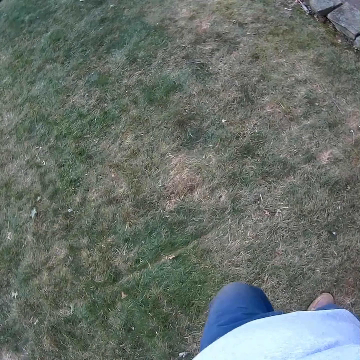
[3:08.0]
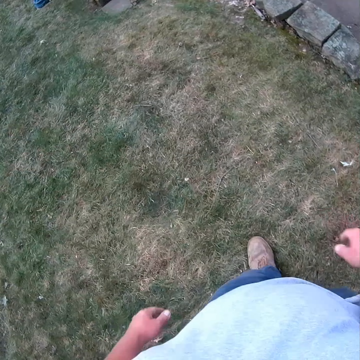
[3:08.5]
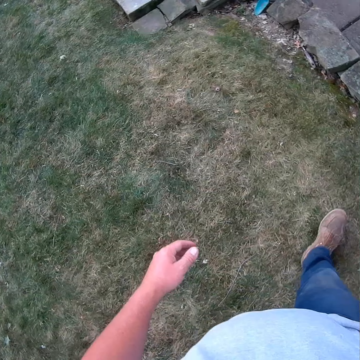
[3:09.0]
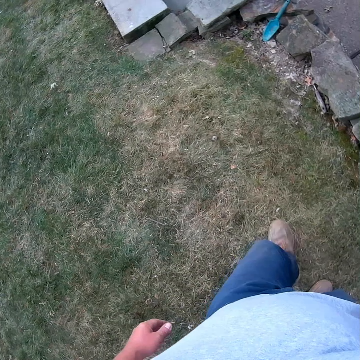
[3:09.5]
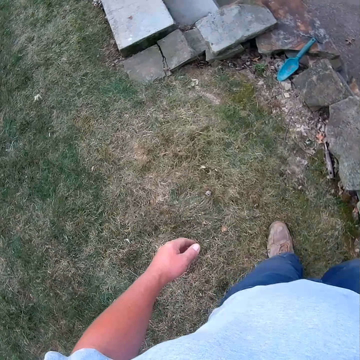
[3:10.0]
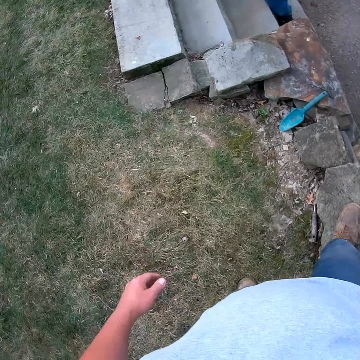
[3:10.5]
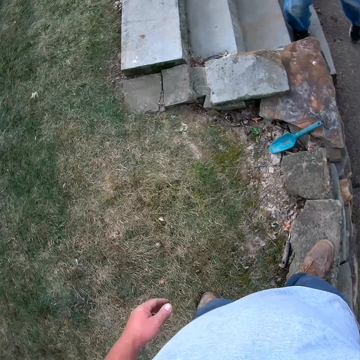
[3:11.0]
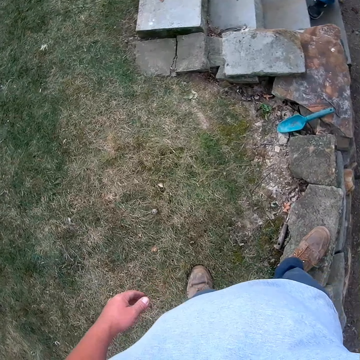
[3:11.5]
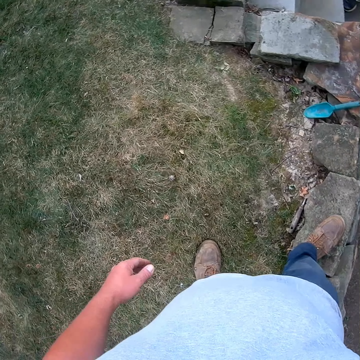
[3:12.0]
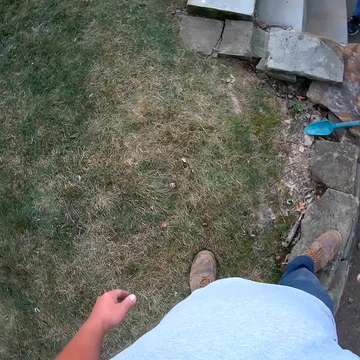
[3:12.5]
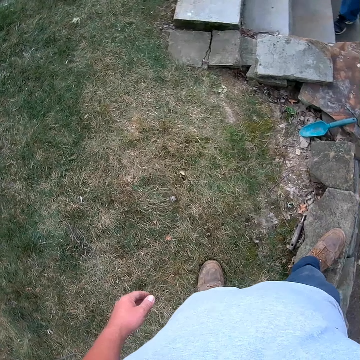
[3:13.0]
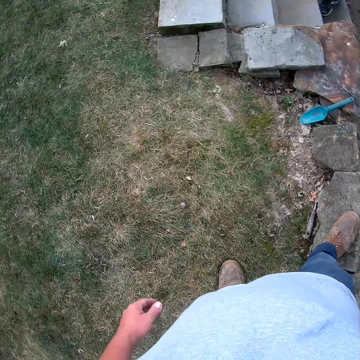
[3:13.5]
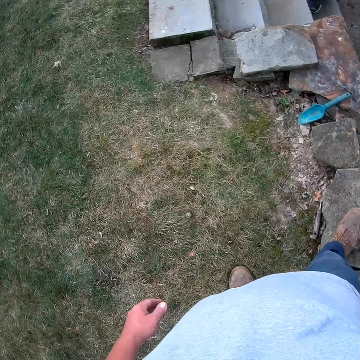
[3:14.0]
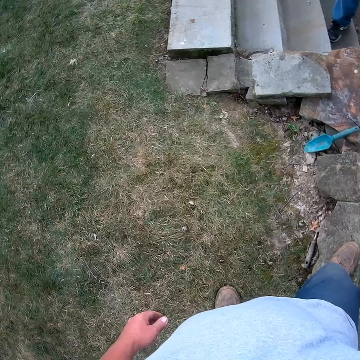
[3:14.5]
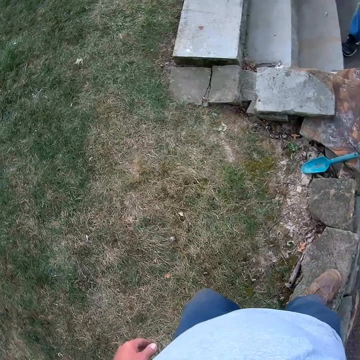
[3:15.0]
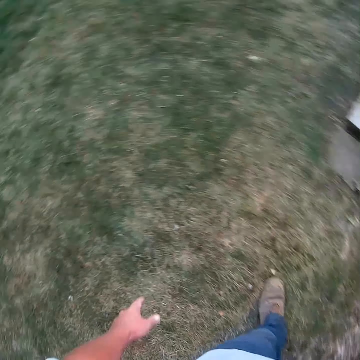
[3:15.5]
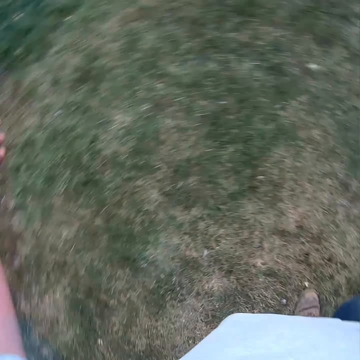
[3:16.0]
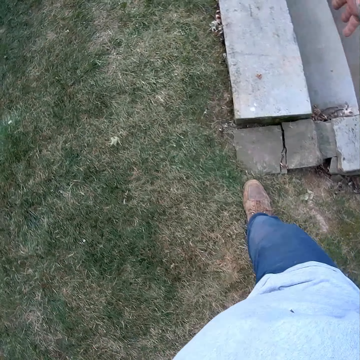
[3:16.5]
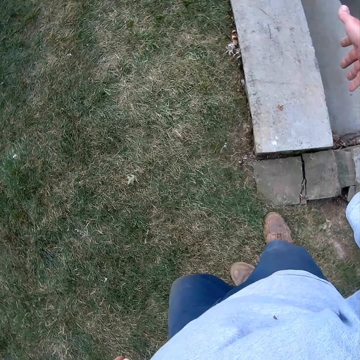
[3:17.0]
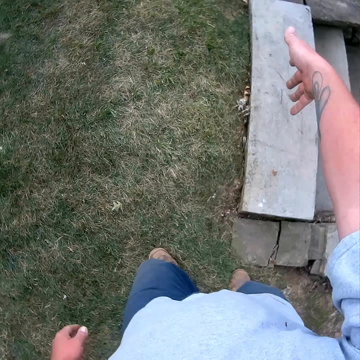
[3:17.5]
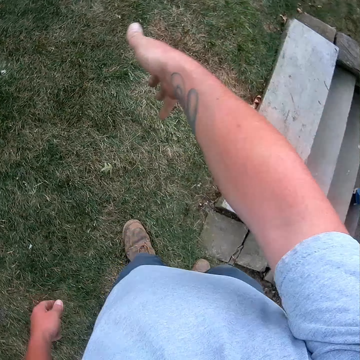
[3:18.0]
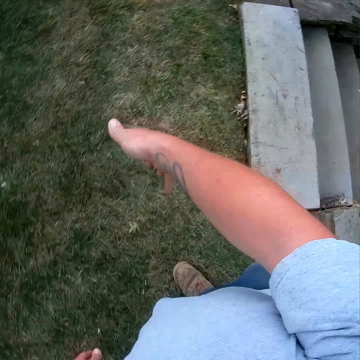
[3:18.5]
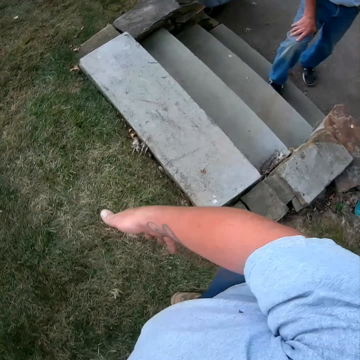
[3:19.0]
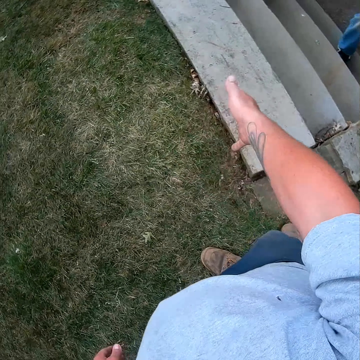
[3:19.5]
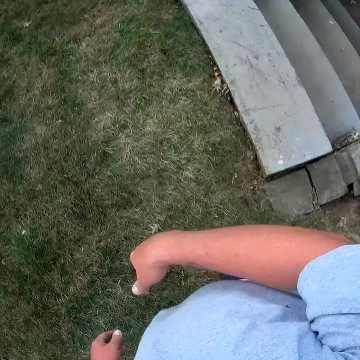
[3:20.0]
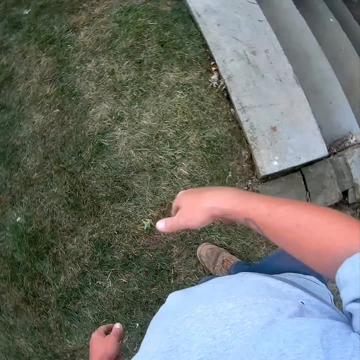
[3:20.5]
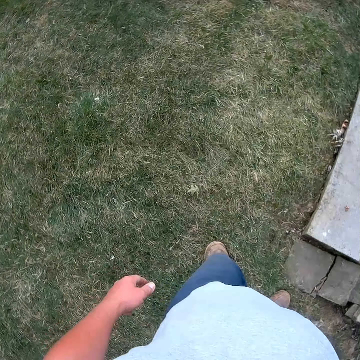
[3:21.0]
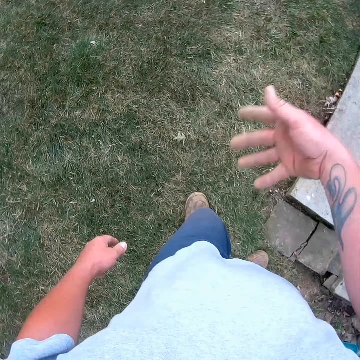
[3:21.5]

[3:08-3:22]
The camera wearer walks around the compound. They converse with a man.

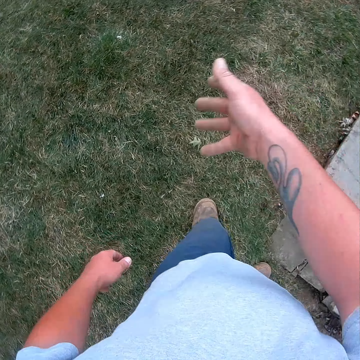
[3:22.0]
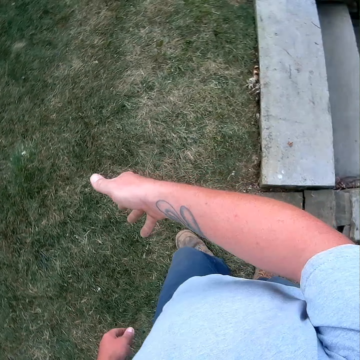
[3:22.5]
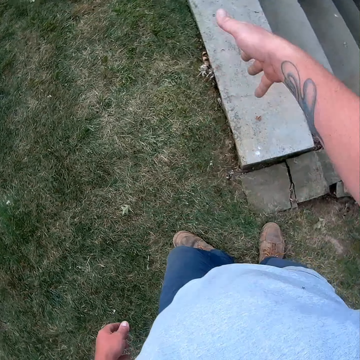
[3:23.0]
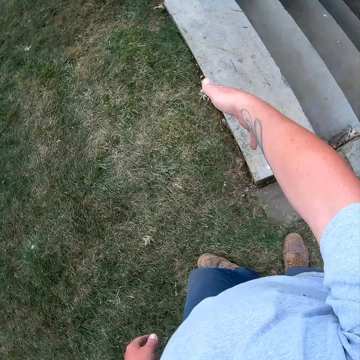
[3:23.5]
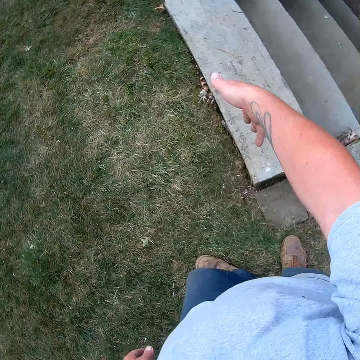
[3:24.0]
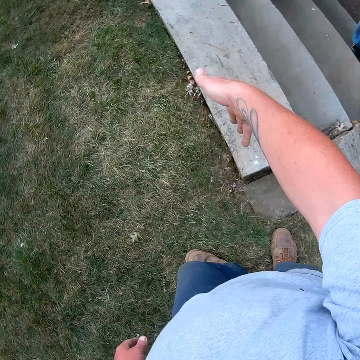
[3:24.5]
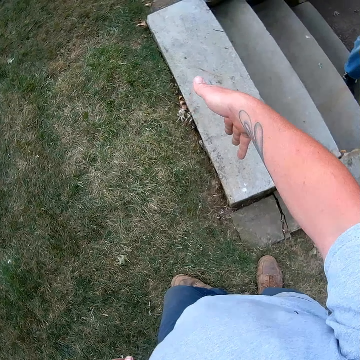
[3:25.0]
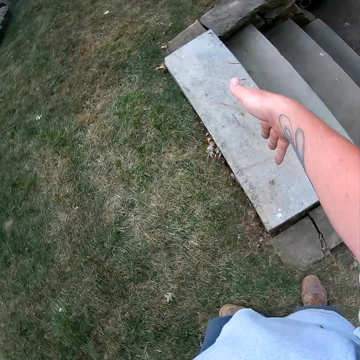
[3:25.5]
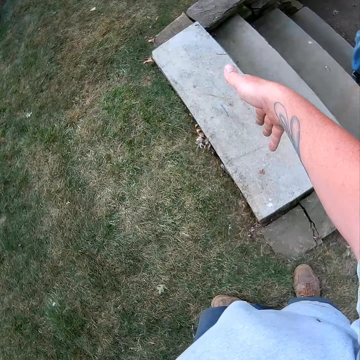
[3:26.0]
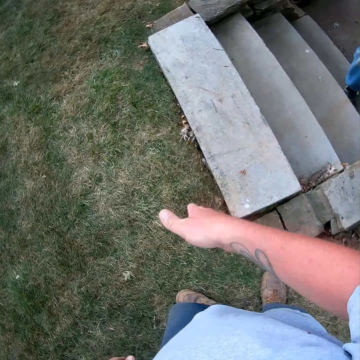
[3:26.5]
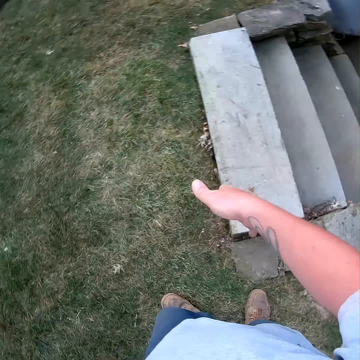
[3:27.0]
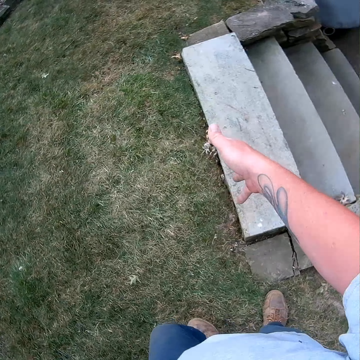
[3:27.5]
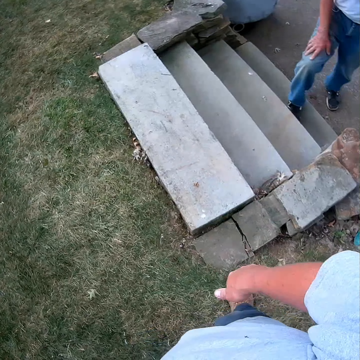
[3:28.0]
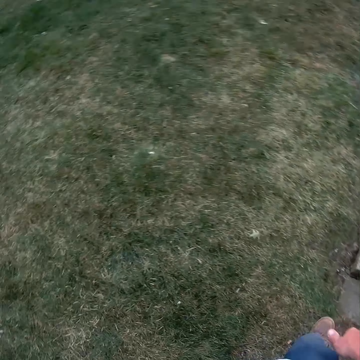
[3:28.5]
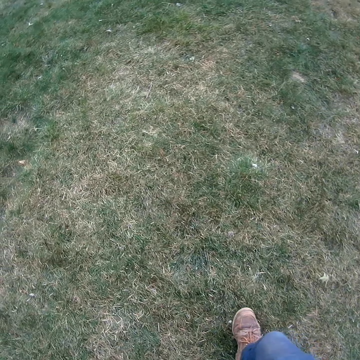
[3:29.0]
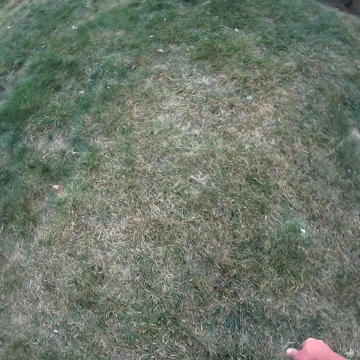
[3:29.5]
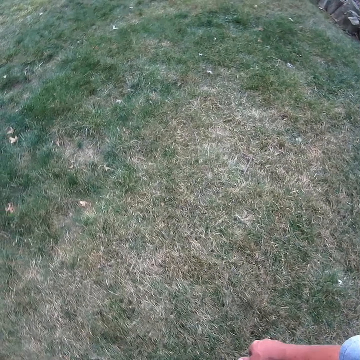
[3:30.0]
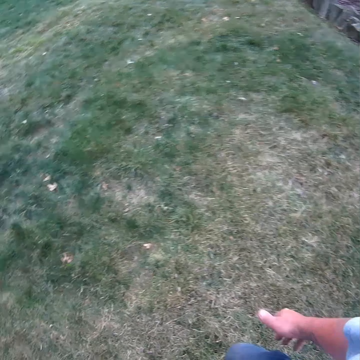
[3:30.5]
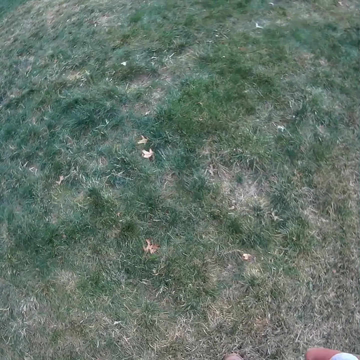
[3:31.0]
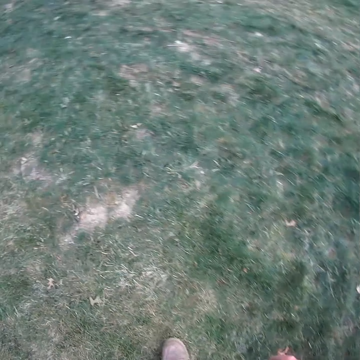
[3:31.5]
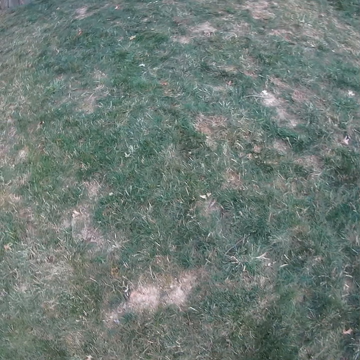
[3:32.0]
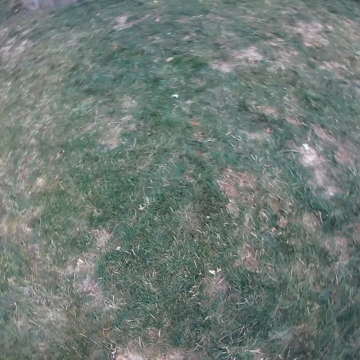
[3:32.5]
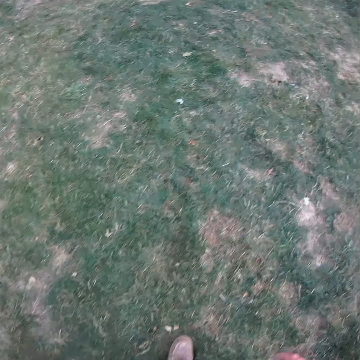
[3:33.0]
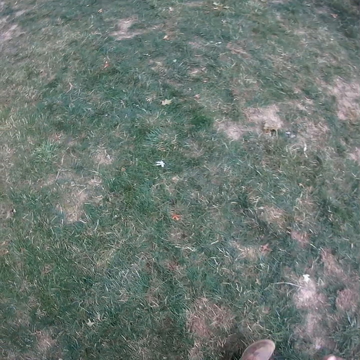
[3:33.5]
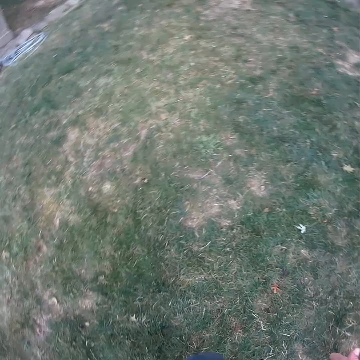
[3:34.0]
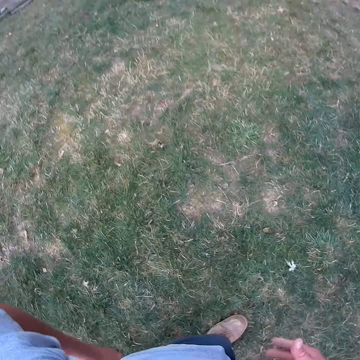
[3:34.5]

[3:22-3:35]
The camera wearer moves his hands. He walks with a man on the compound. He walks around the compound.

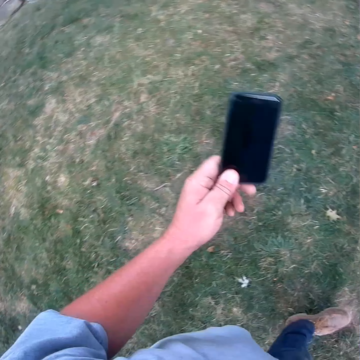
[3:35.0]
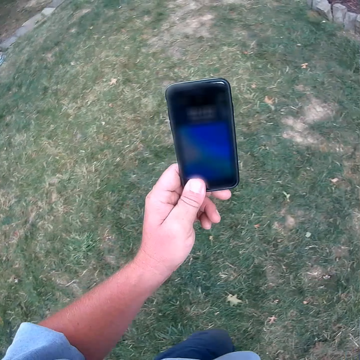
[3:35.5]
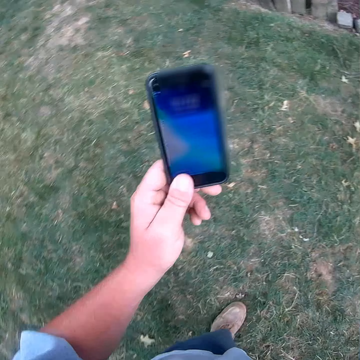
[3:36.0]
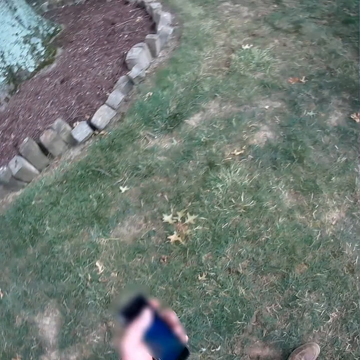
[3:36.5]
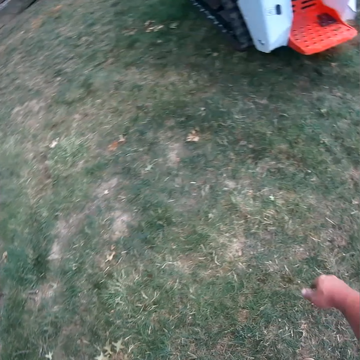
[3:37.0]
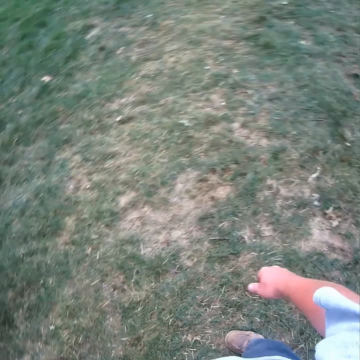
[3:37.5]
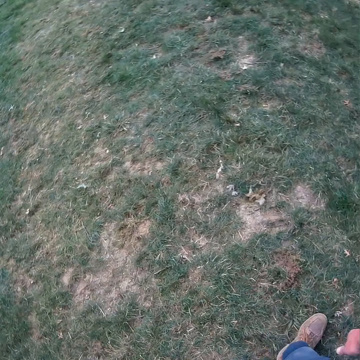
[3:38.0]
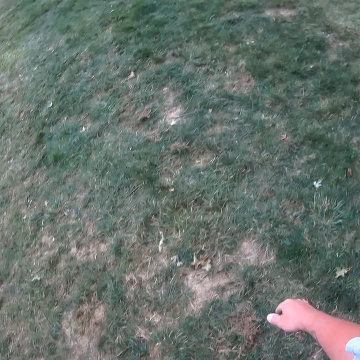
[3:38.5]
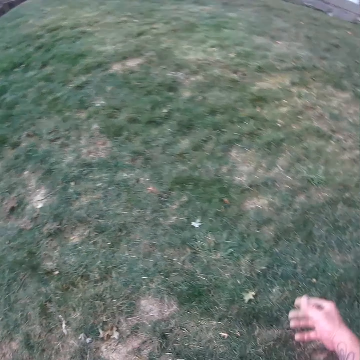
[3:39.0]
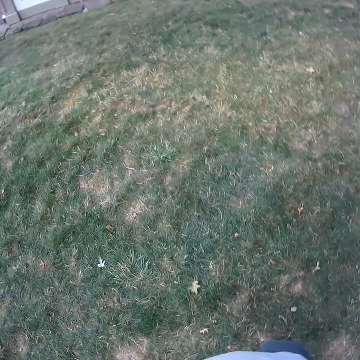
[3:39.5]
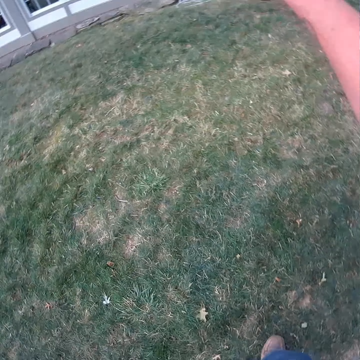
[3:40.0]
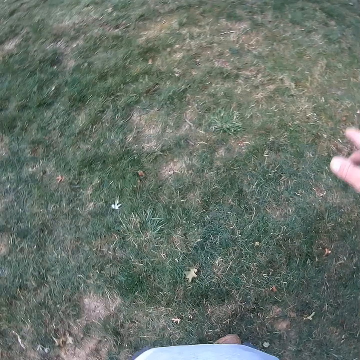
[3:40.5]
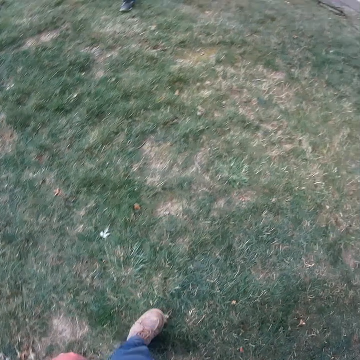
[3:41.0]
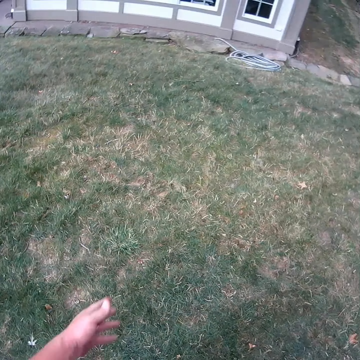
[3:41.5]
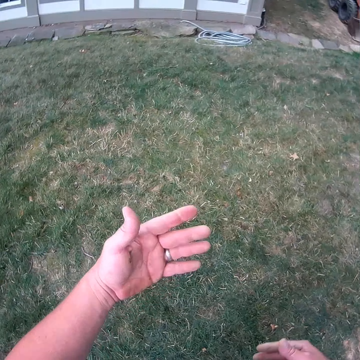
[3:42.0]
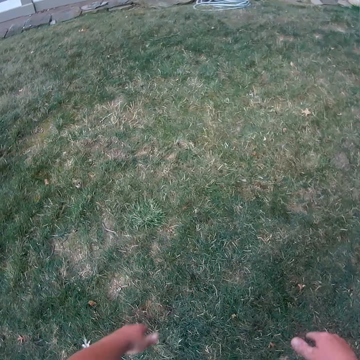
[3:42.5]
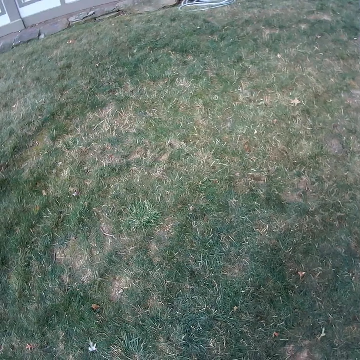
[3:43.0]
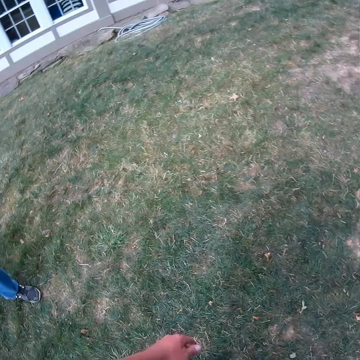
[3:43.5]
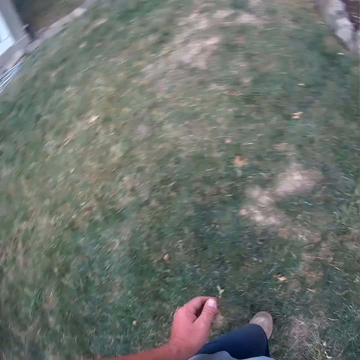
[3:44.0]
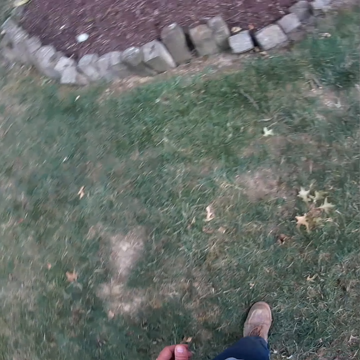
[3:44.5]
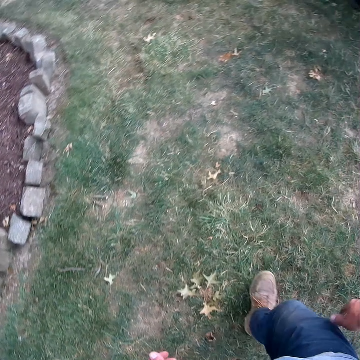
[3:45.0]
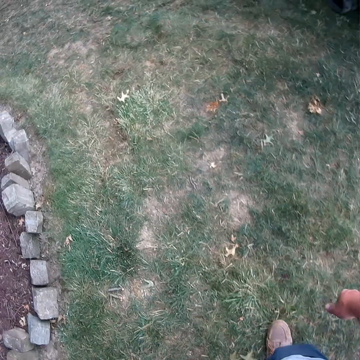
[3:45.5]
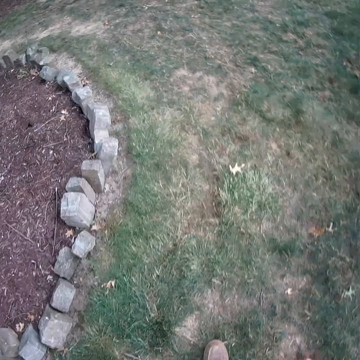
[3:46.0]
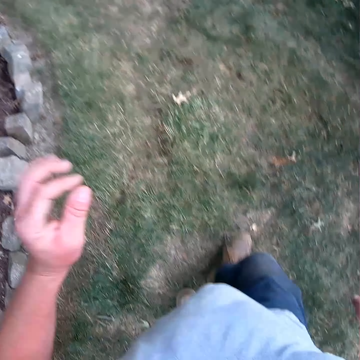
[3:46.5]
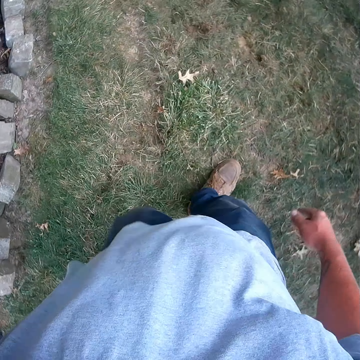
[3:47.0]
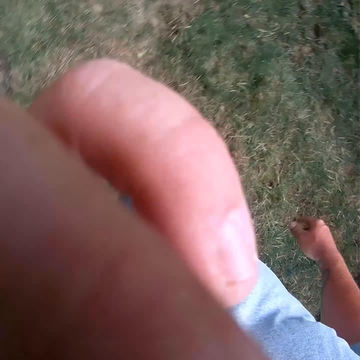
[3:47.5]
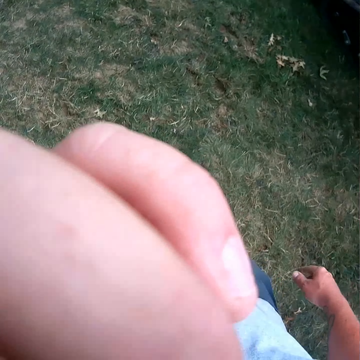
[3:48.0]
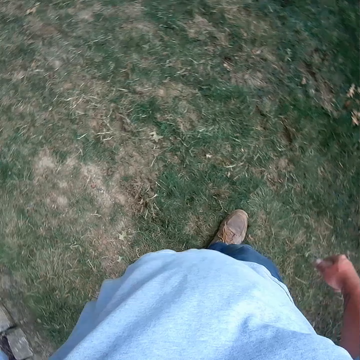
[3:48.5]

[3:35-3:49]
The camera wearer lifts up the phone in his hand. He holds the phone. He puts the phone down. He walks with a man on the compound. He converses with the man. He walks with the man on the compound. He converses with the man. He walks with the man on the compound.
